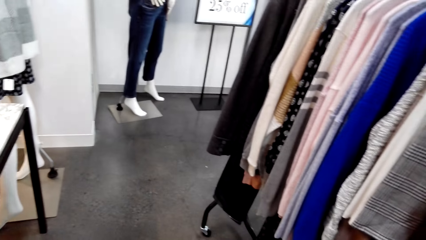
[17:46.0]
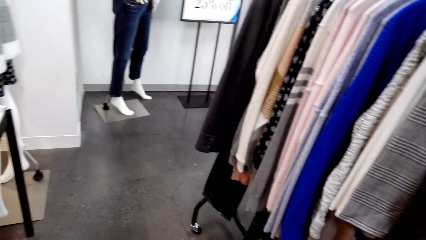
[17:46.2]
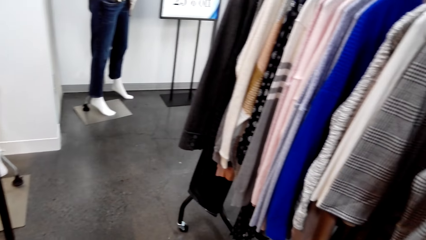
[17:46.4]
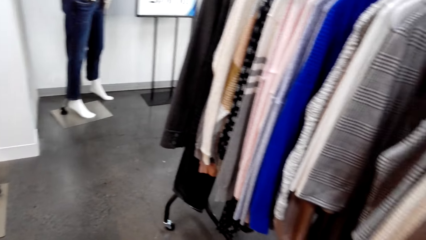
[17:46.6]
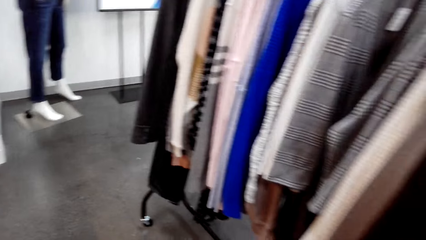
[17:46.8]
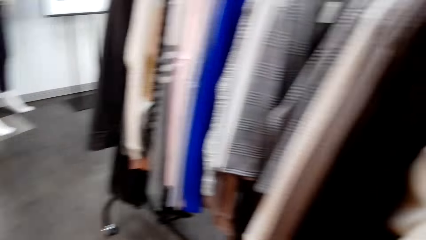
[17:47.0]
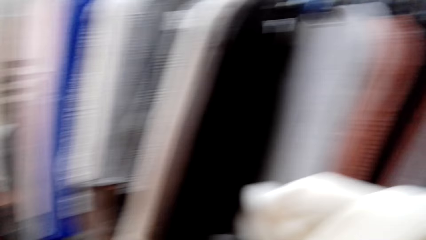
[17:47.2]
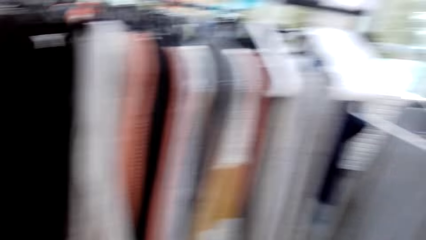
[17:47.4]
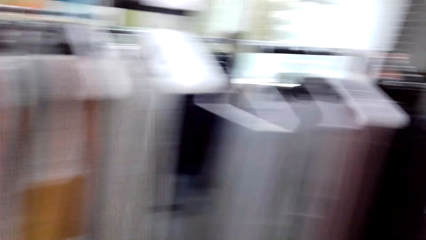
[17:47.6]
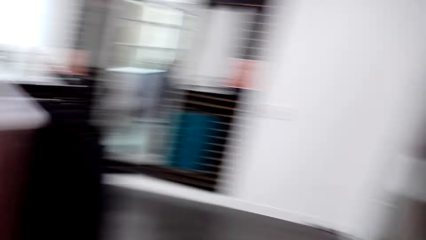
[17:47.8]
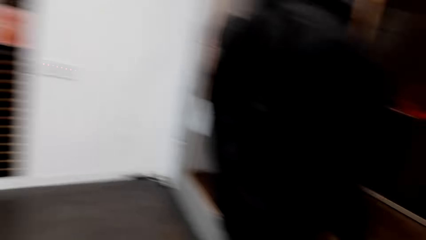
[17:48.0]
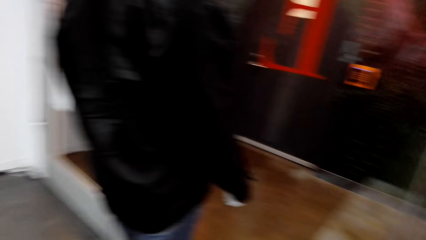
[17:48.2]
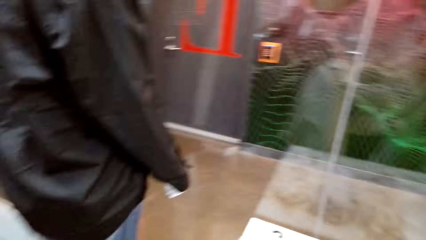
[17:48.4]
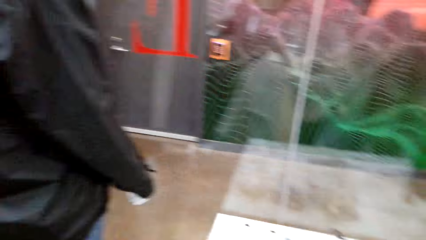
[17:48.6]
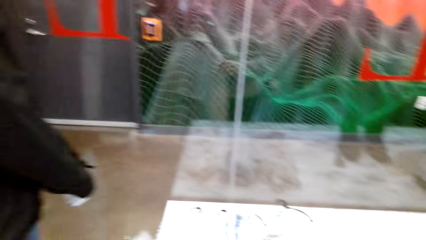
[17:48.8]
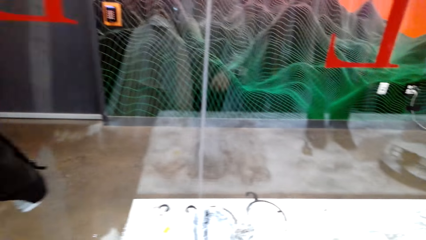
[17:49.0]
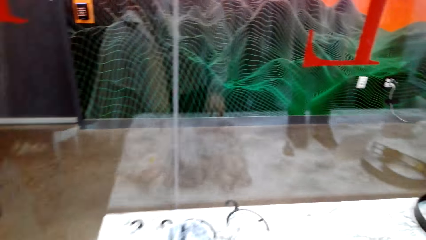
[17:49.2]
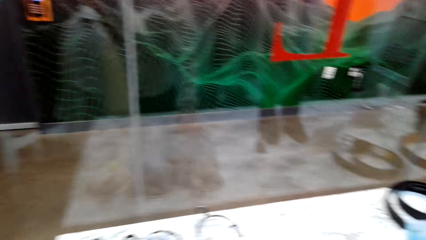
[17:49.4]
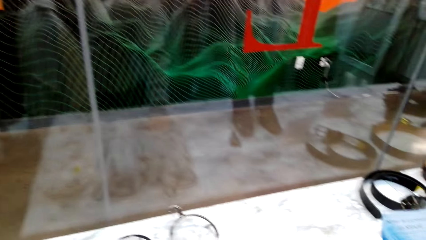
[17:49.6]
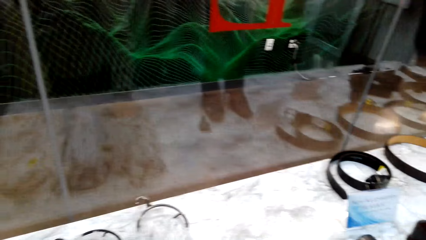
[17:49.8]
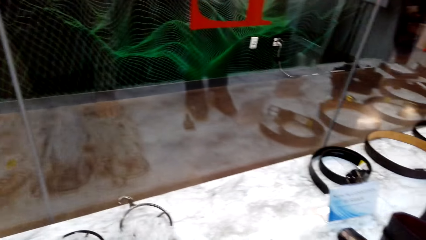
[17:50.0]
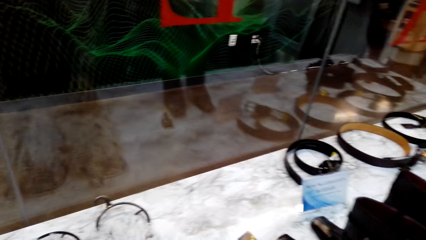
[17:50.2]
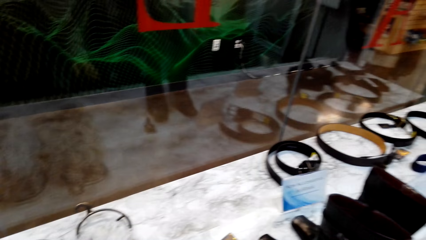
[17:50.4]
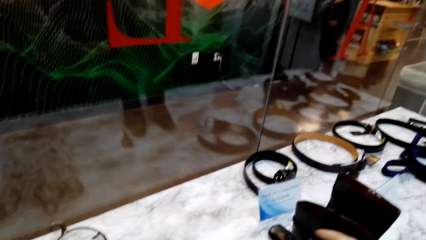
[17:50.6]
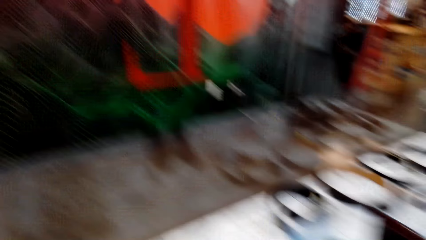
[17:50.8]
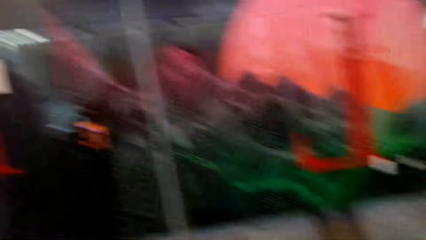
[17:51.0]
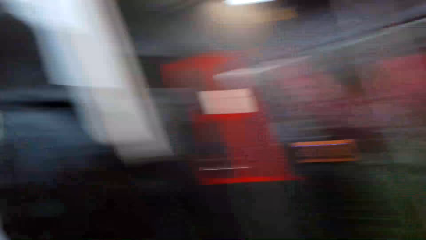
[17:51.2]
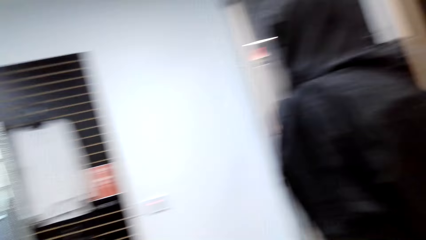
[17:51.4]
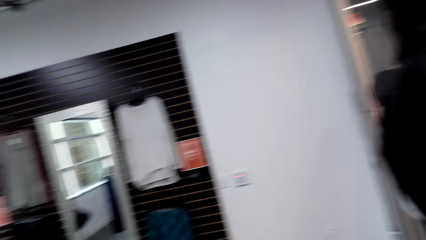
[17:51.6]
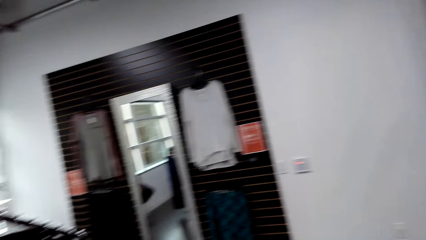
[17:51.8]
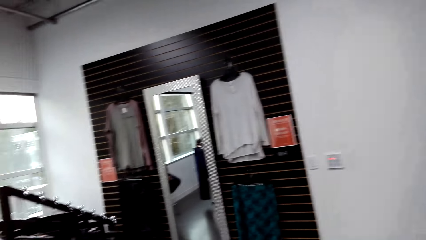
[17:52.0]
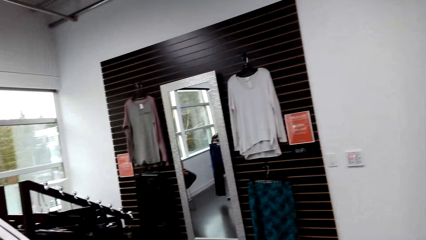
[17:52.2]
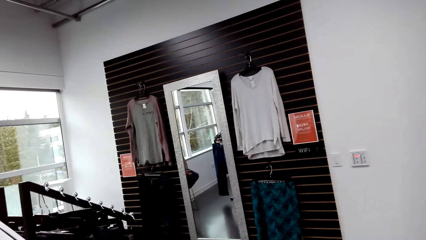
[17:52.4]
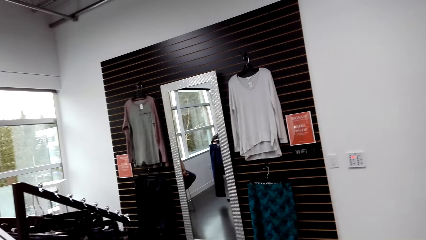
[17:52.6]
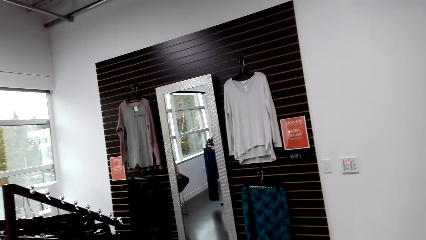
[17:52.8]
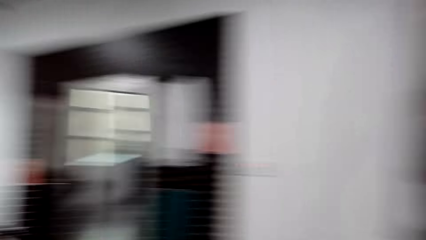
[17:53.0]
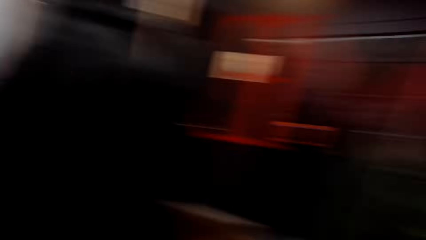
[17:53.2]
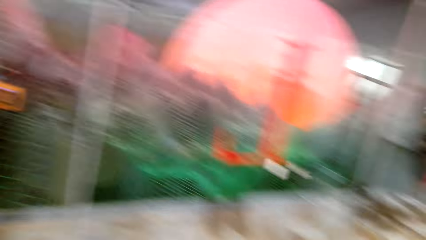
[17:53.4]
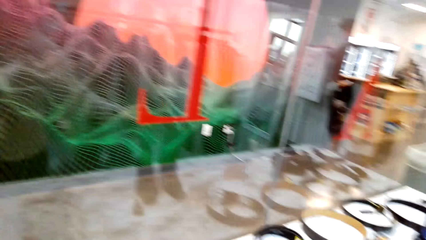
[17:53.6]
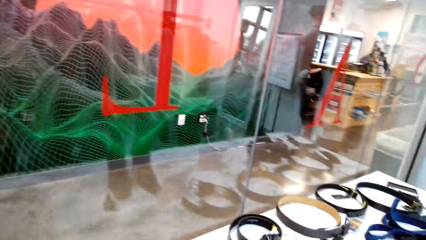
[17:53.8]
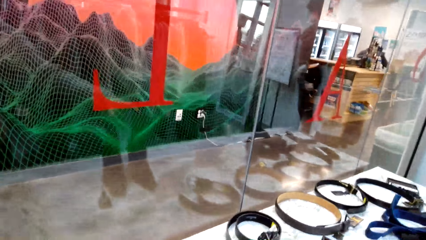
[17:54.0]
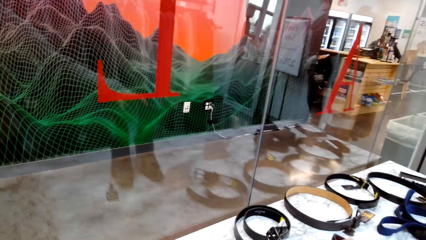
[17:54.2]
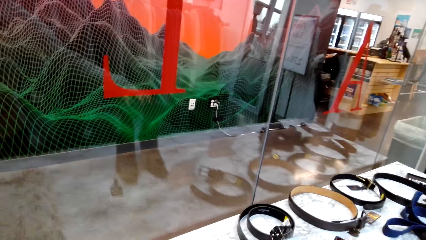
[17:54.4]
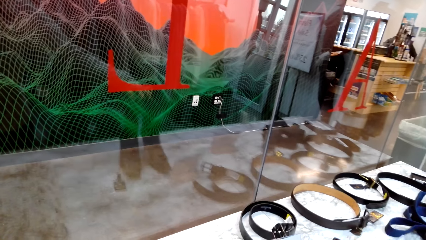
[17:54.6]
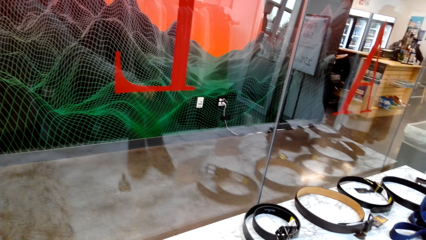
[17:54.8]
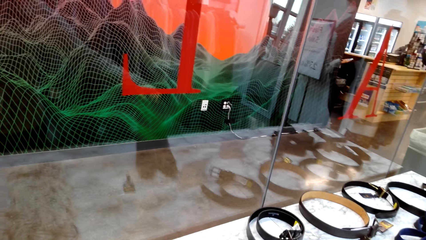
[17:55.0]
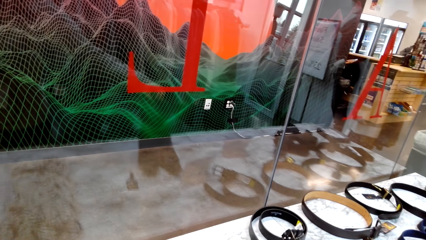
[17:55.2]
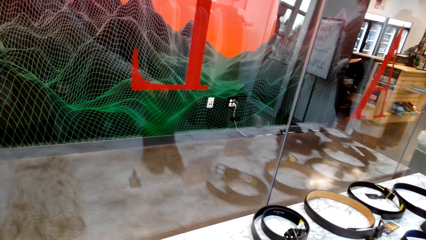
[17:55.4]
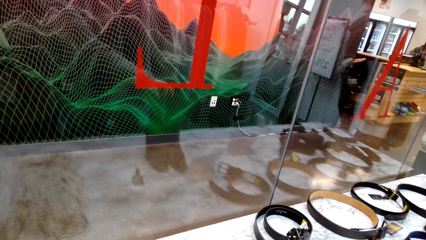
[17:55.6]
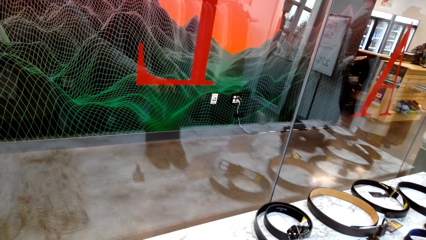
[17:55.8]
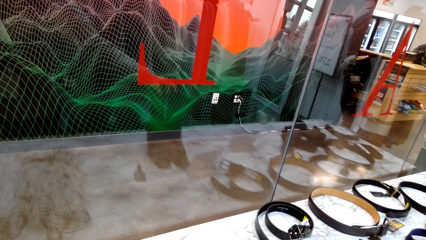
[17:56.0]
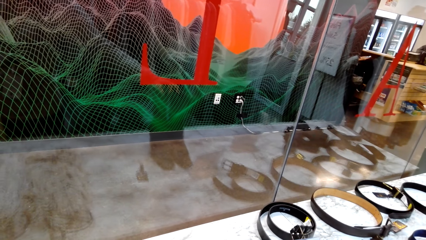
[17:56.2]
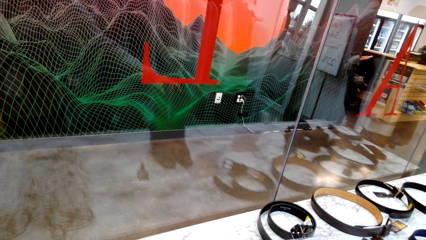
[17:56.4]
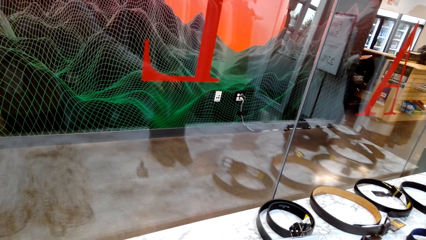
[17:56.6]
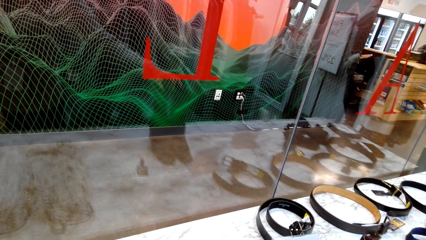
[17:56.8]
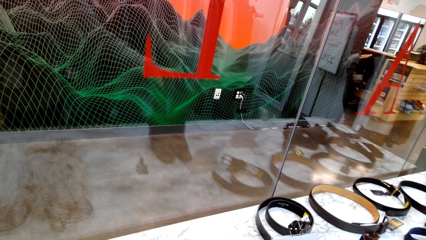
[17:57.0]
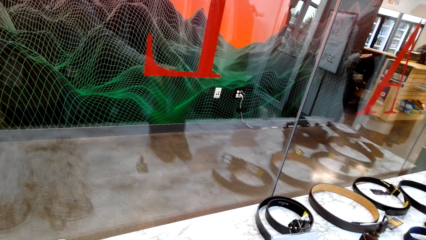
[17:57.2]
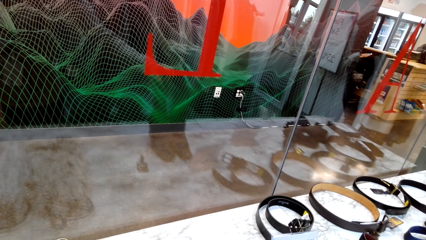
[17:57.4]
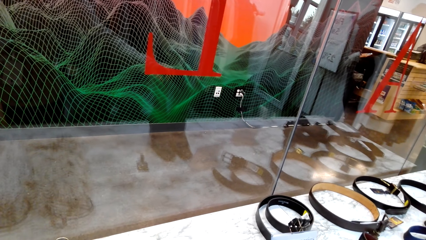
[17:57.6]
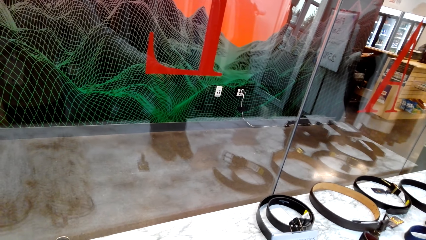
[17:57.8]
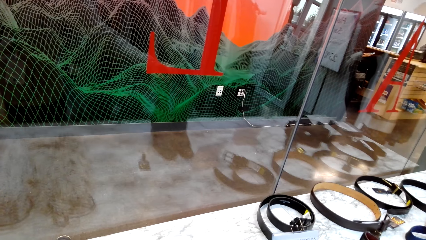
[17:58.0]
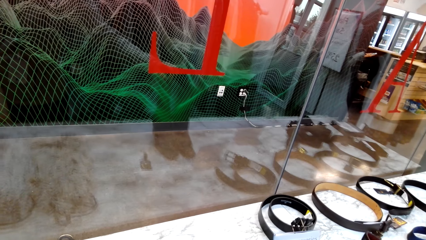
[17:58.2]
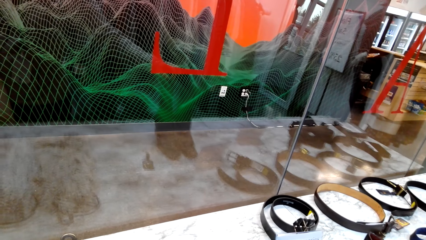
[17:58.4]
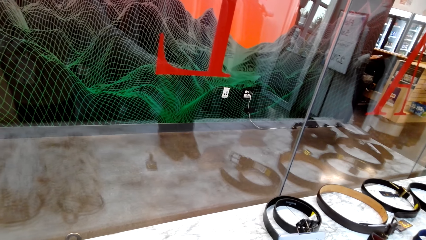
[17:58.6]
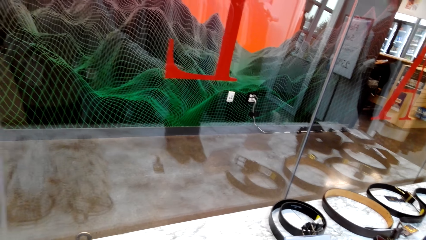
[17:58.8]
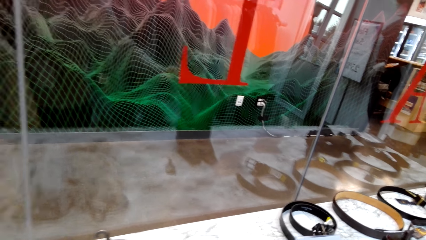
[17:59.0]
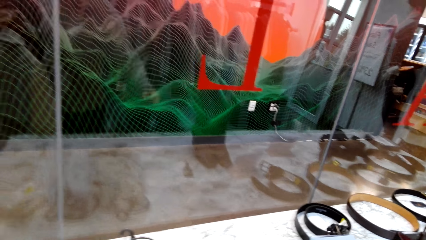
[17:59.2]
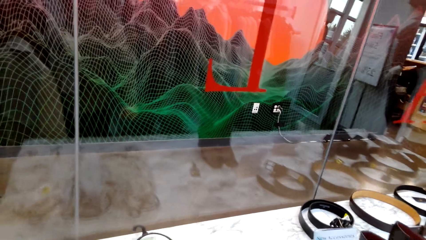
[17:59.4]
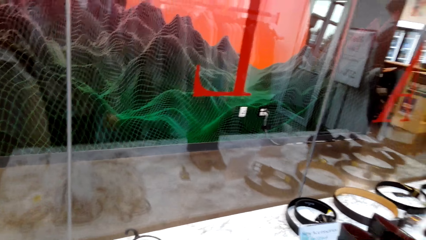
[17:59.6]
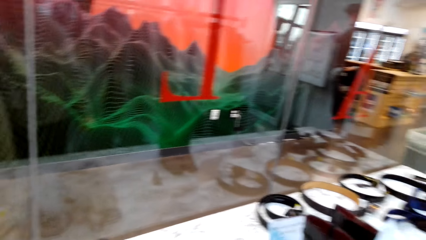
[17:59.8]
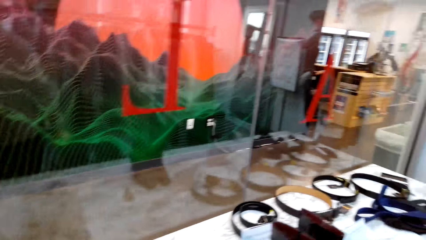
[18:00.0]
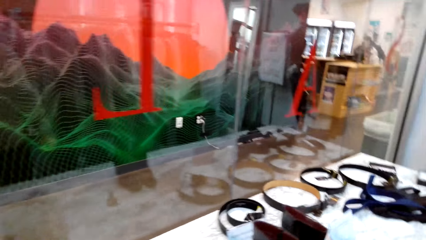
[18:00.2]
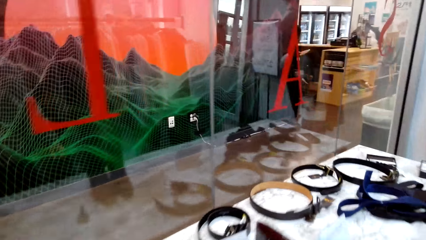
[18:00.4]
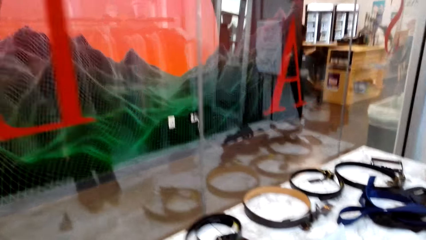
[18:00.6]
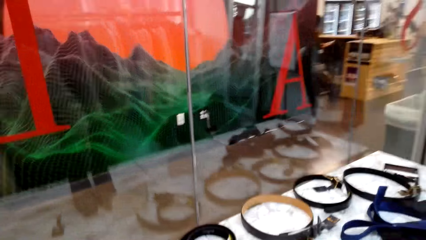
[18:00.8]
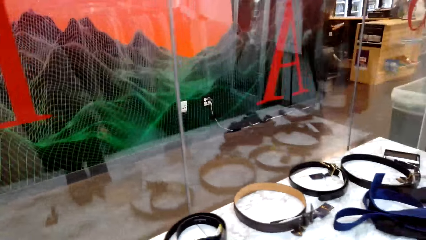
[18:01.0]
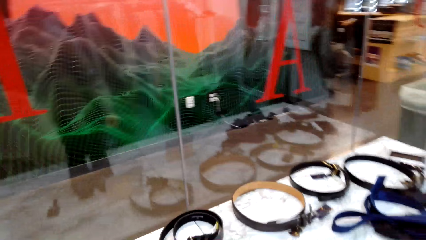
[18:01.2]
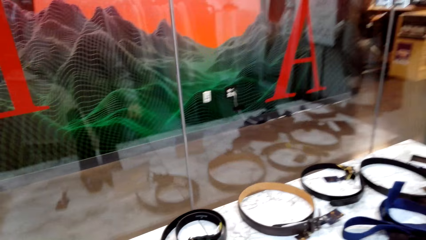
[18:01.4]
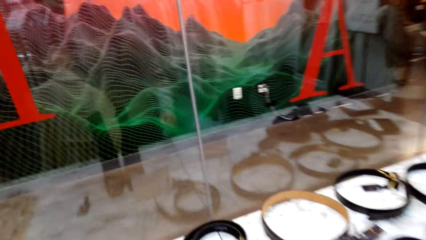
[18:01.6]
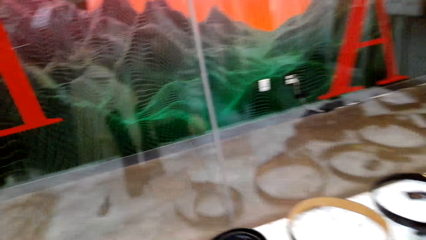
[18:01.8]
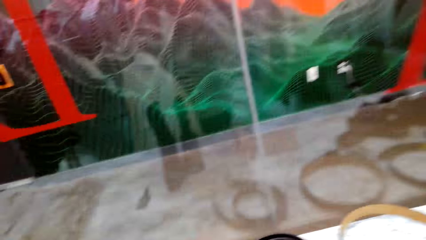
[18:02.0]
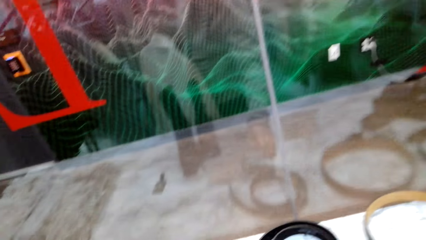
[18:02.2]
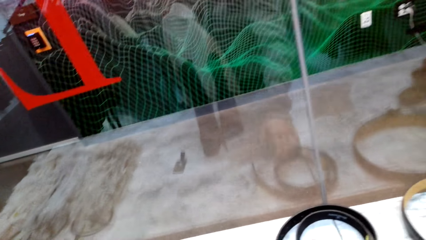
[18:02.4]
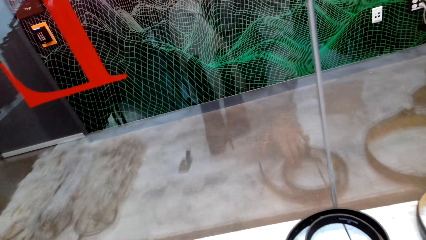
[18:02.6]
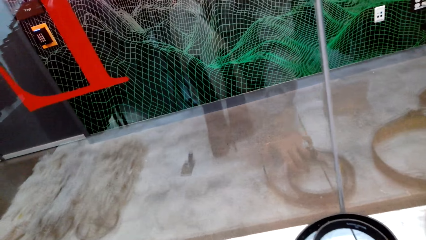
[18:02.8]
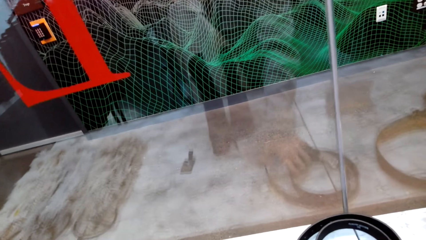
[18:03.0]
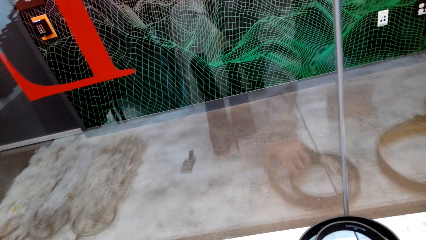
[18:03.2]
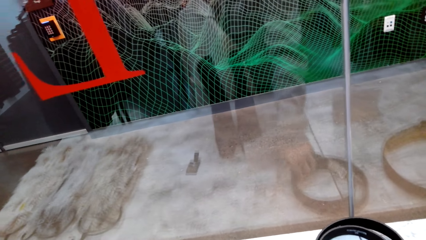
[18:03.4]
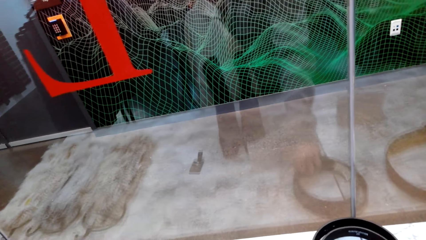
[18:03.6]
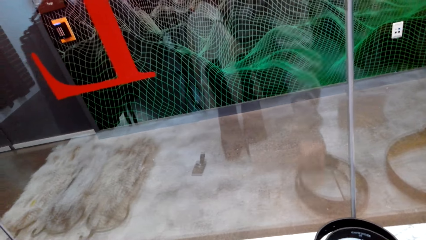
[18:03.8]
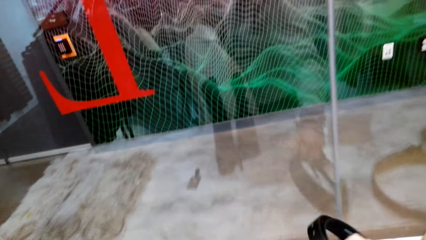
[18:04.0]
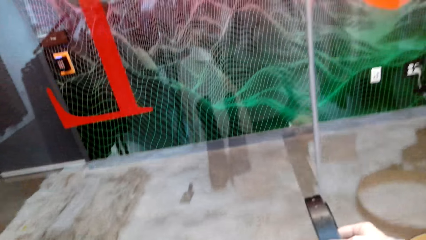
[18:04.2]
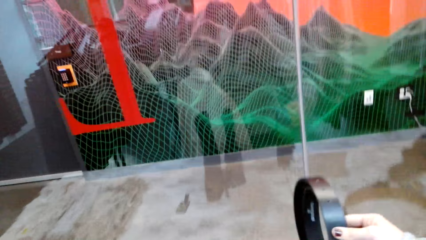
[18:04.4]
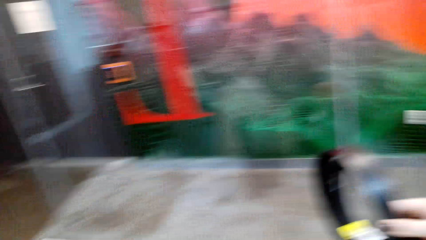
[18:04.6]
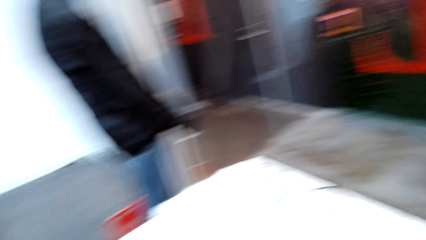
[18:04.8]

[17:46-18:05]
The camera wearer stares at the floor. They touch the scarf with the right hand. They stare at the mirror. They touch the boots. They hold the boots with both hands. They walk in the shop. They hold a belt. They pick up the belt with the right hand.
